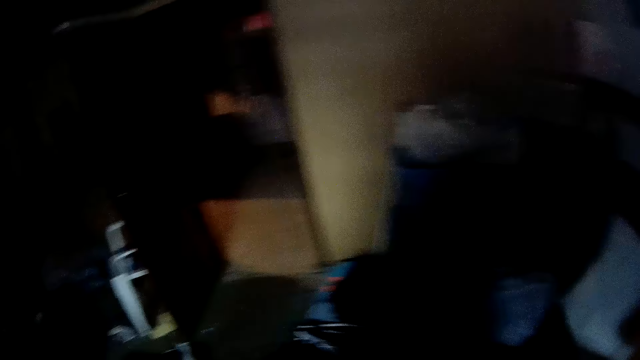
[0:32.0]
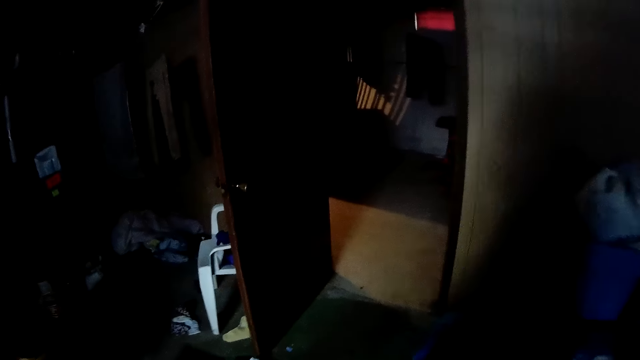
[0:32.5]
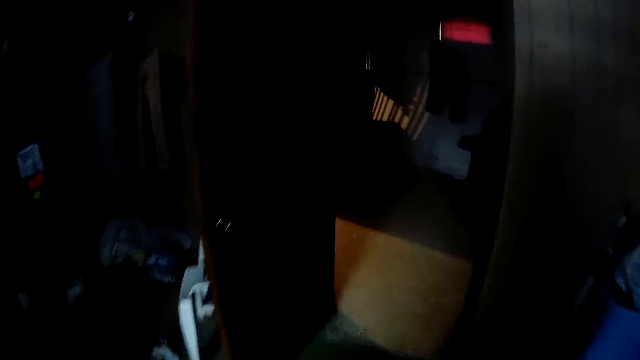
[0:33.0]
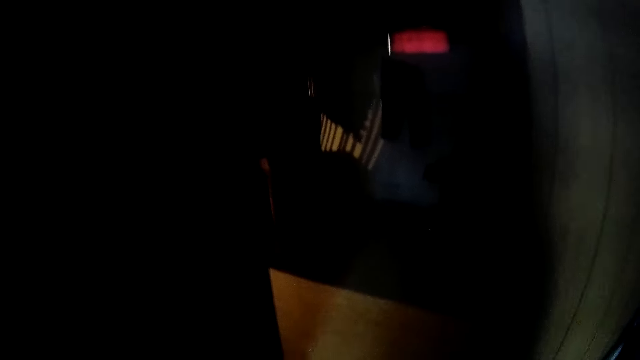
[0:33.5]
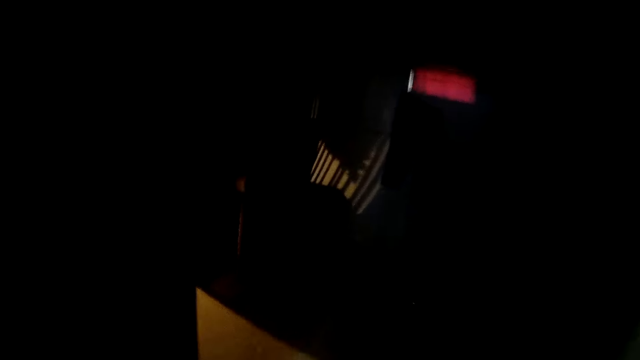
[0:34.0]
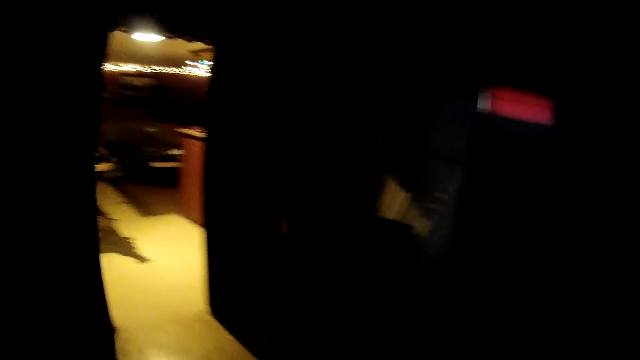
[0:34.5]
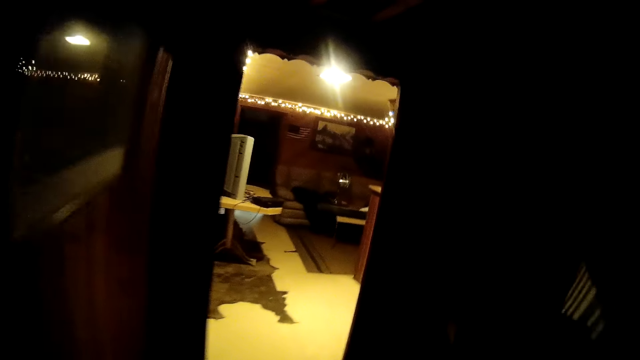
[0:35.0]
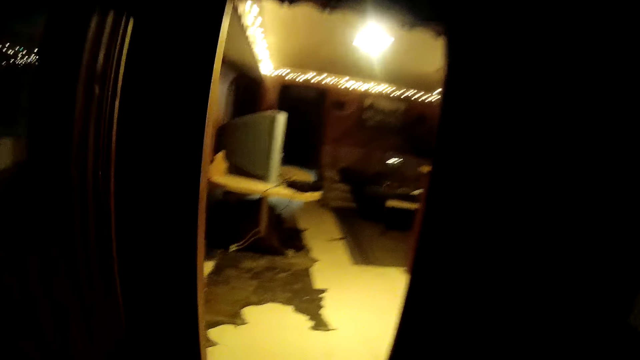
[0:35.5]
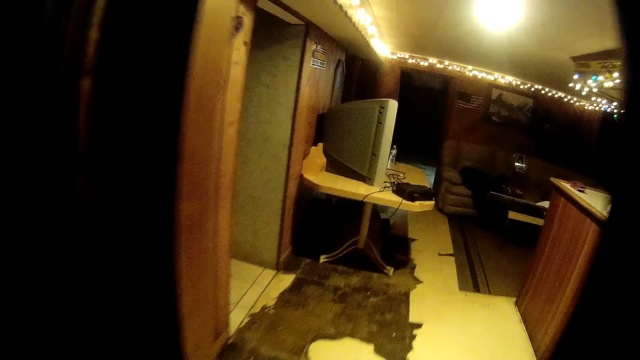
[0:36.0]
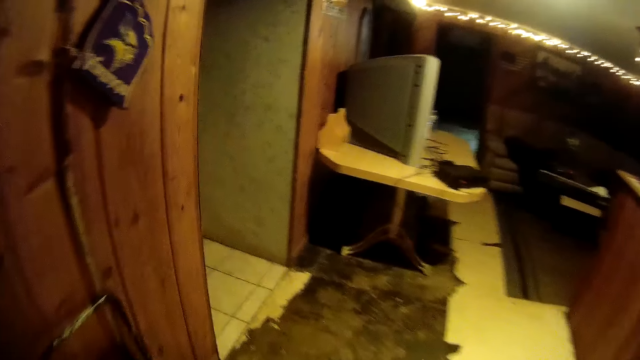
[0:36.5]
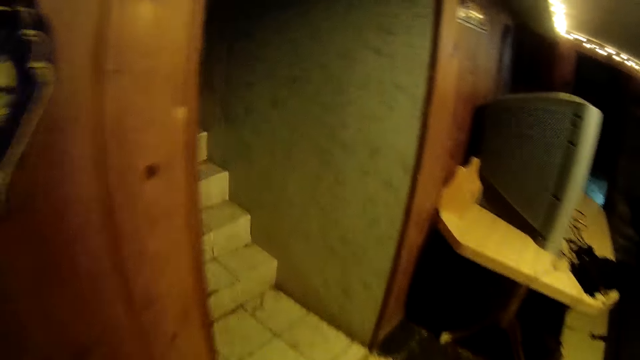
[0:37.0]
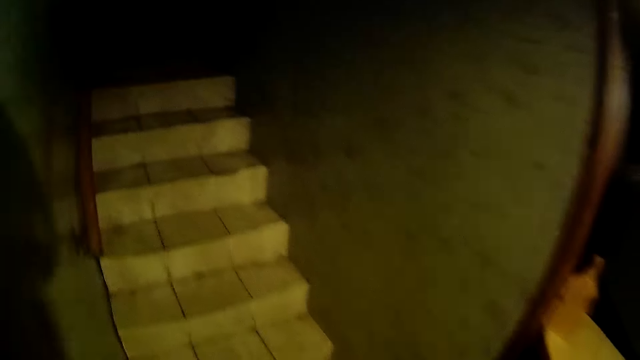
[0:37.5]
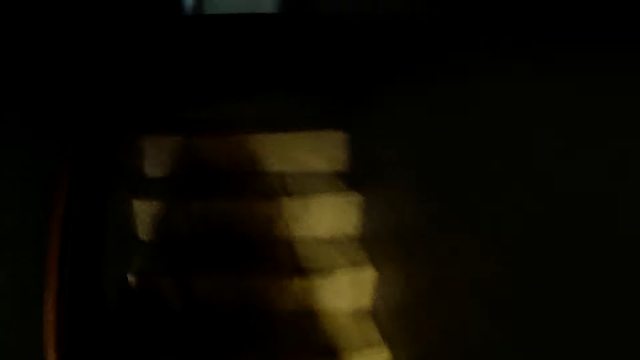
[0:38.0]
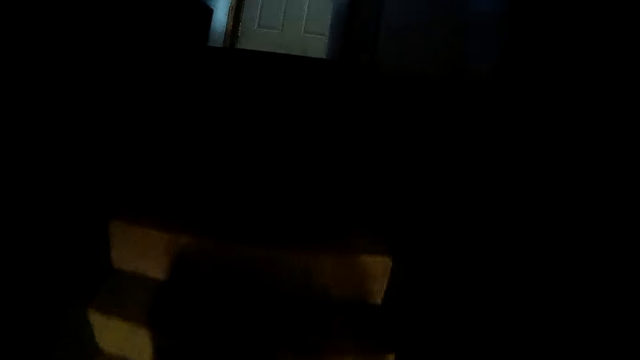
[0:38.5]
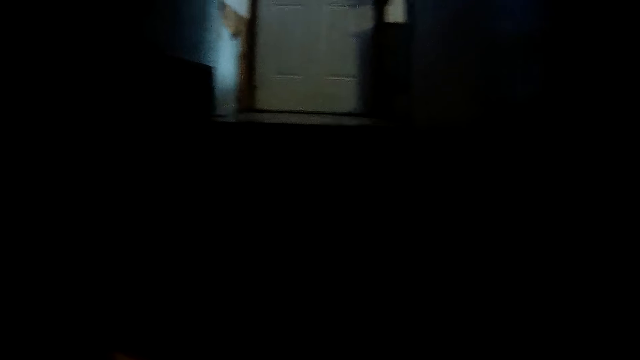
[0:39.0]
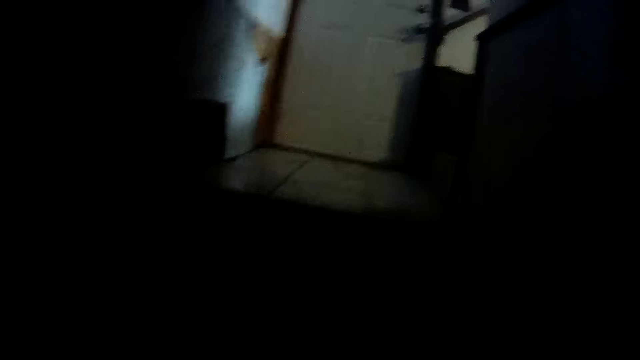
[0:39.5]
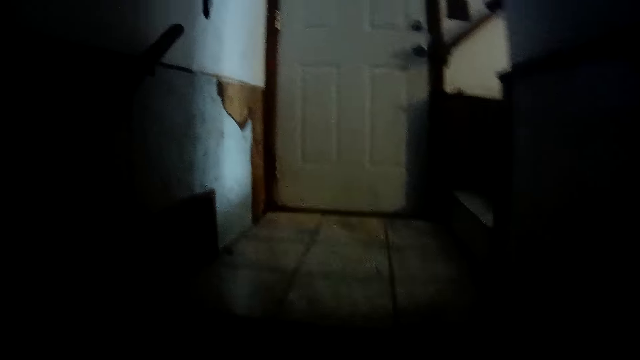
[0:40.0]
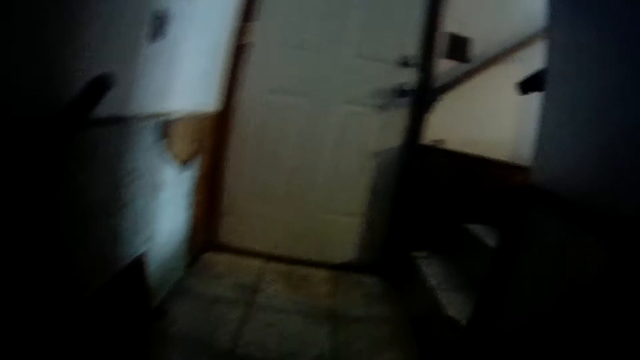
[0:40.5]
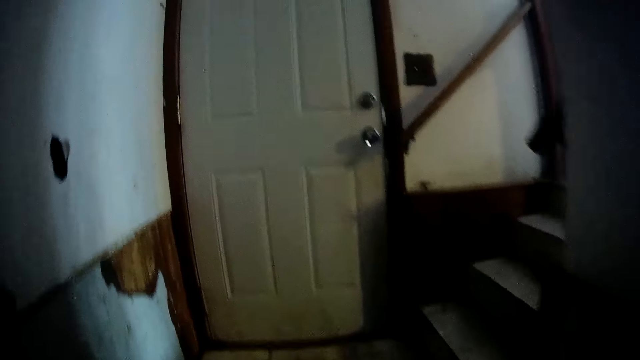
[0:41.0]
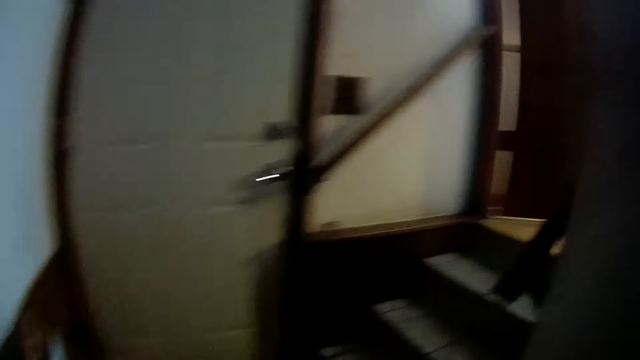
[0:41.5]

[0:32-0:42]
The camera wearer walks around the house. They walk towards a room. They climb the stairs.

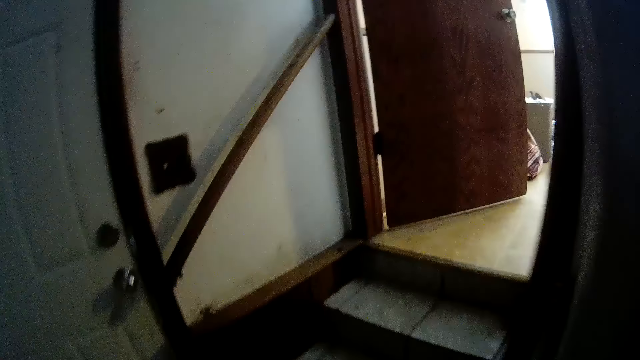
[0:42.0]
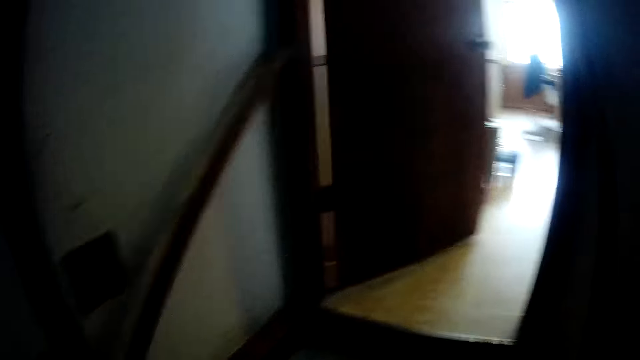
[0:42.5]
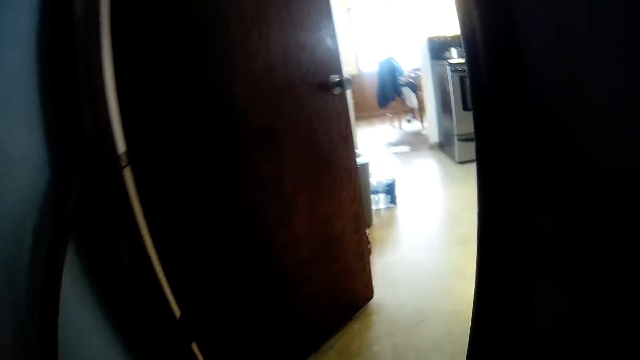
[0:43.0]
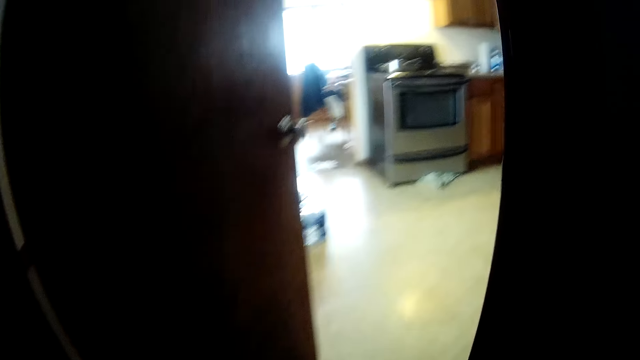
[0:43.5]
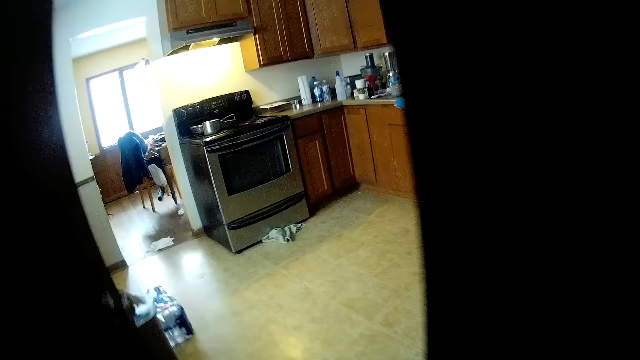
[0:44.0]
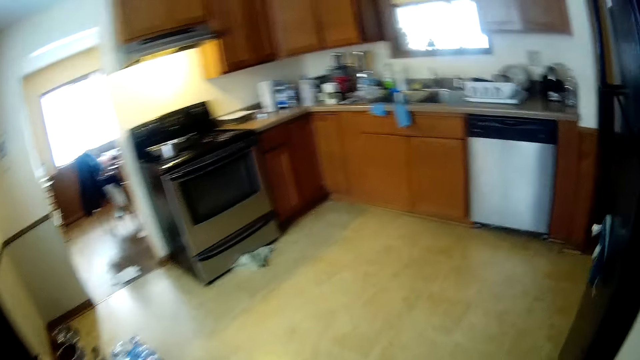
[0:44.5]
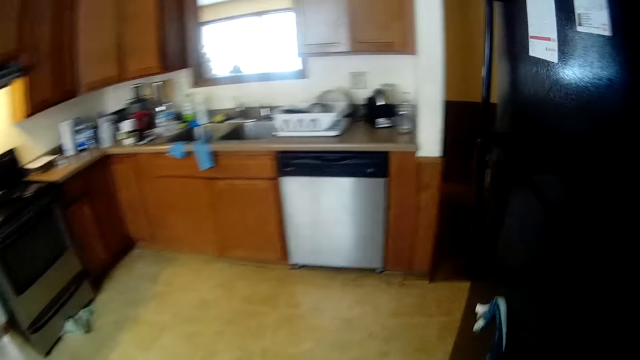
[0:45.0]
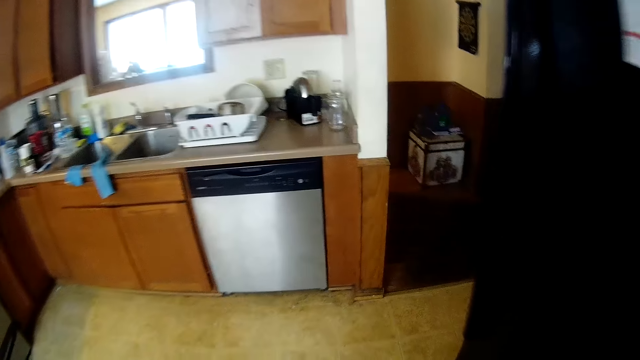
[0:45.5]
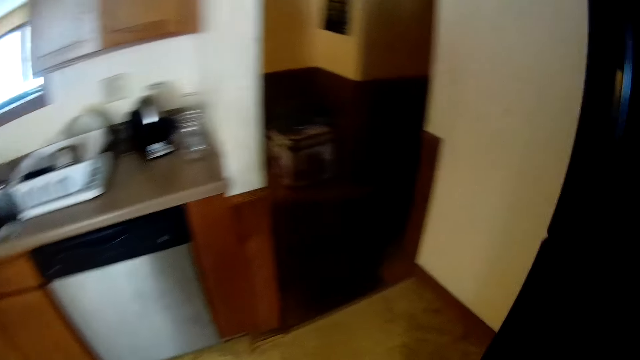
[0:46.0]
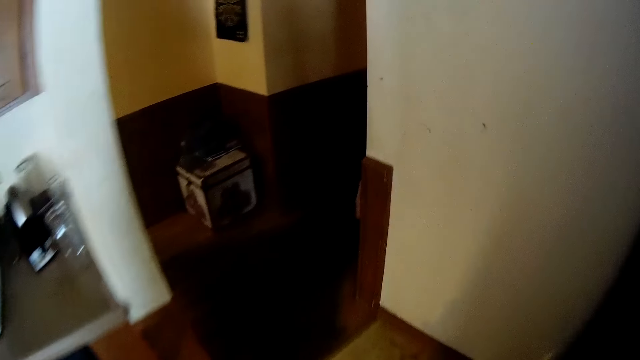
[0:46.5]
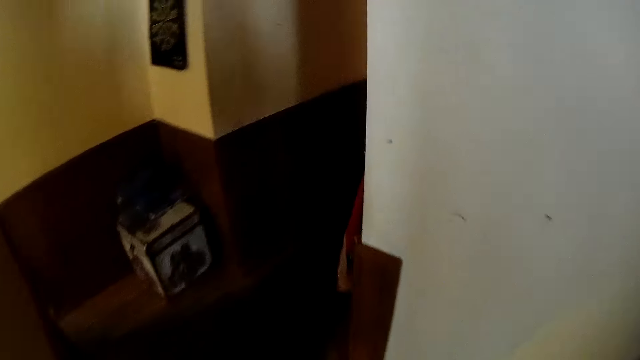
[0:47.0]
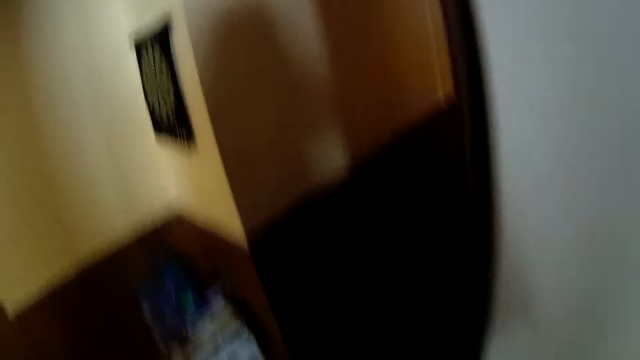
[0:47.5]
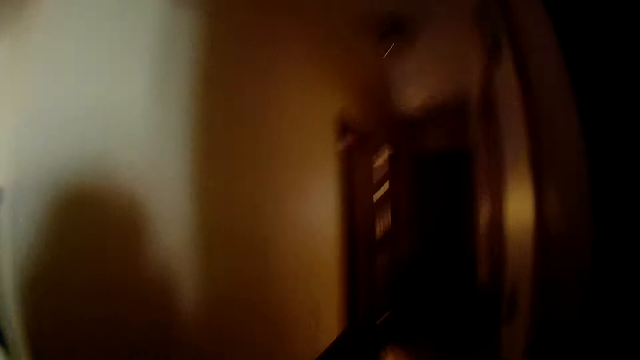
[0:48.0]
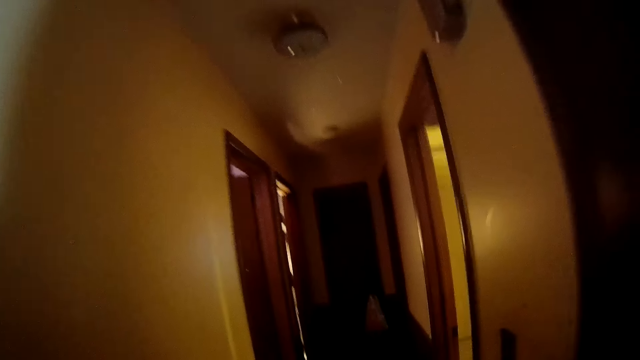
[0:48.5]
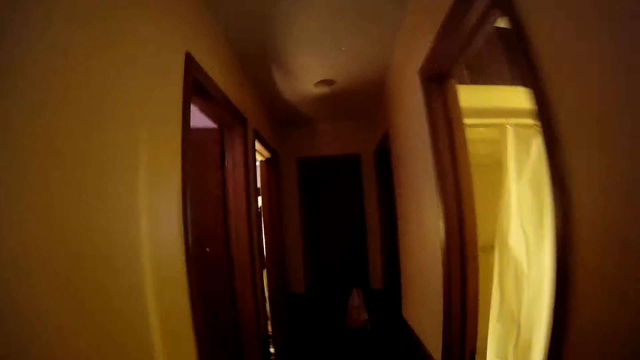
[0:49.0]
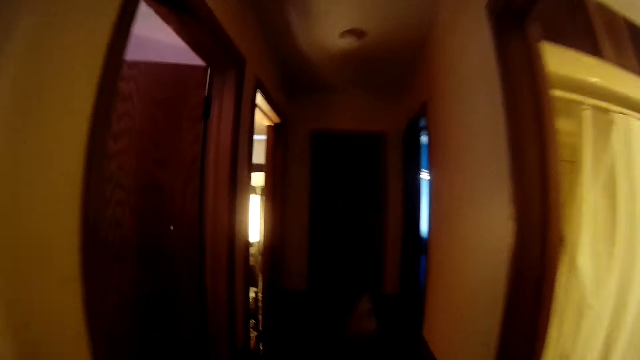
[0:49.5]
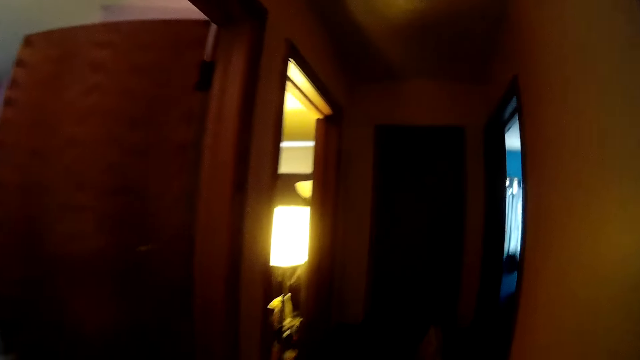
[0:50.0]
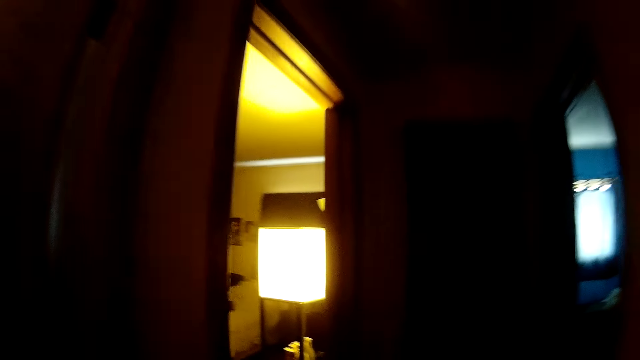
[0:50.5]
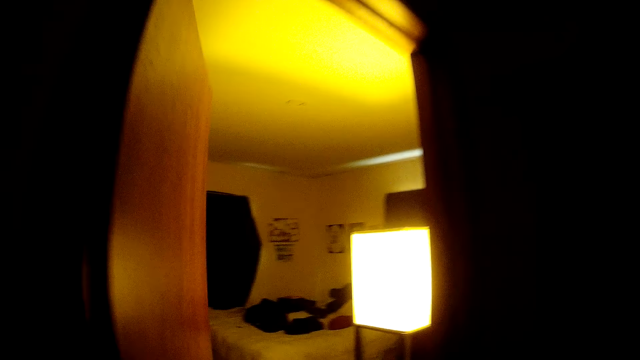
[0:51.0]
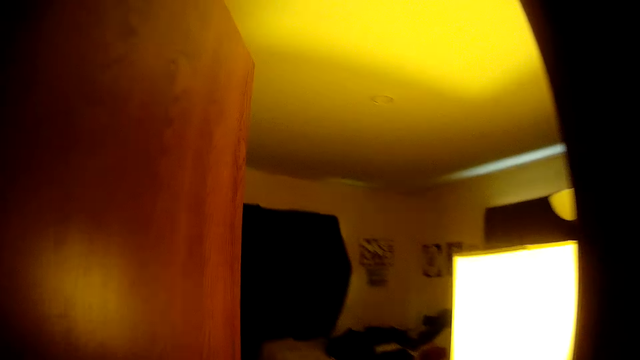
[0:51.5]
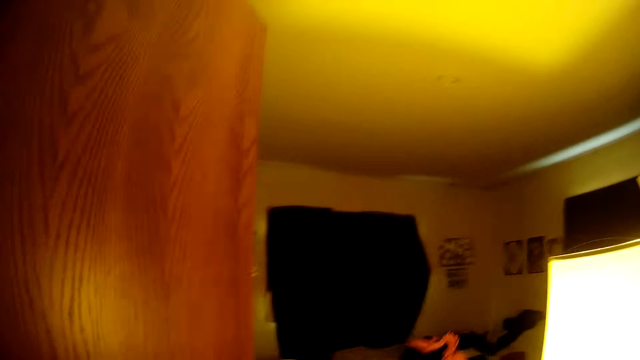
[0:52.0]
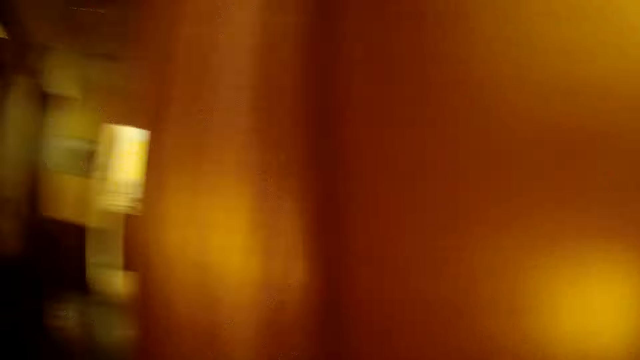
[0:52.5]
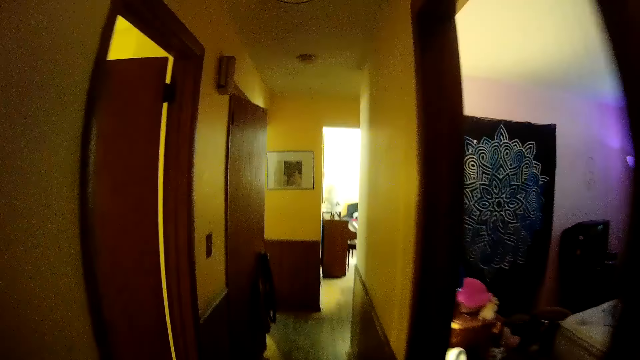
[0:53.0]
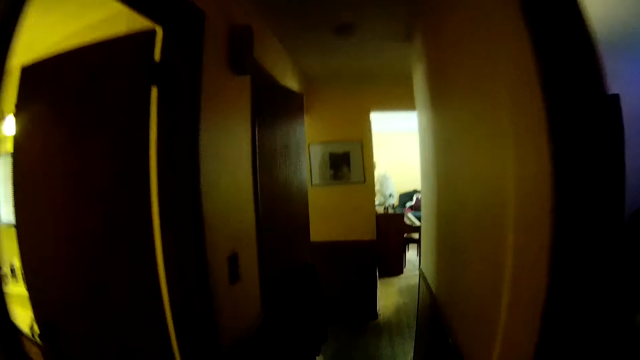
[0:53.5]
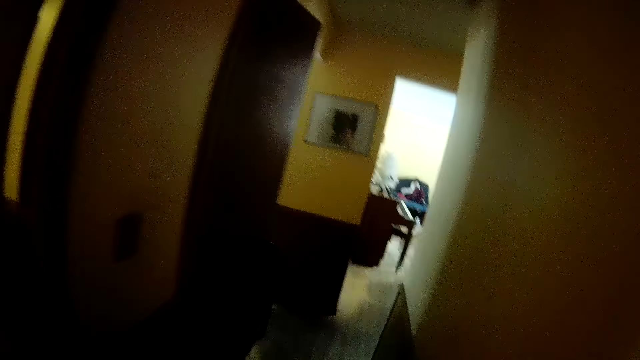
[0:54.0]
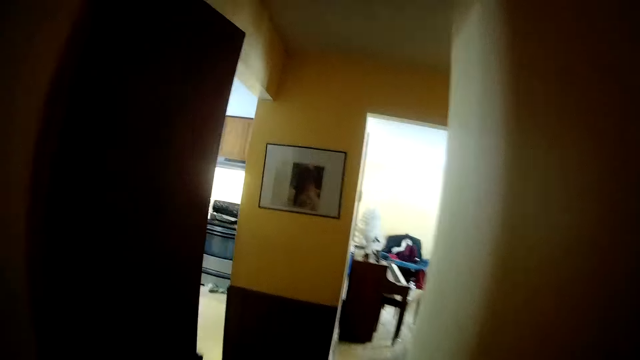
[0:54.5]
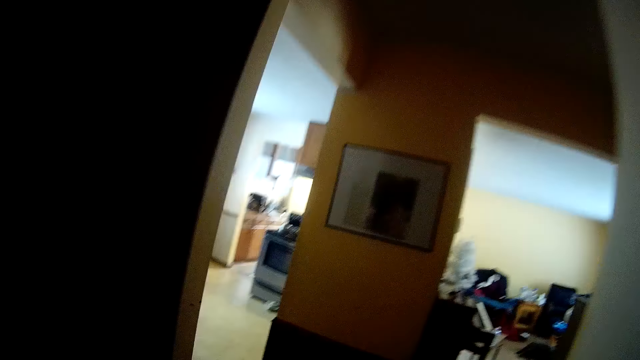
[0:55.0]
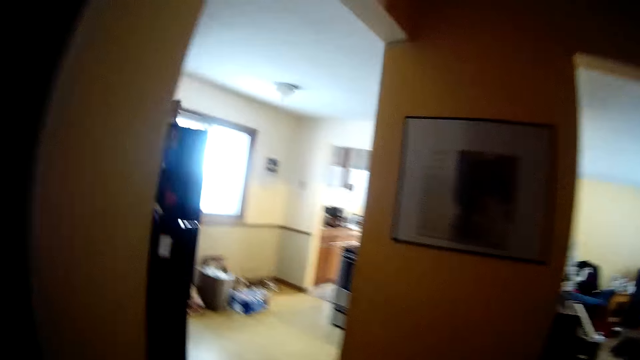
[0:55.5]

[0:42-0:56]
The camera wearer gets into the kitchen. They walk around the house.
